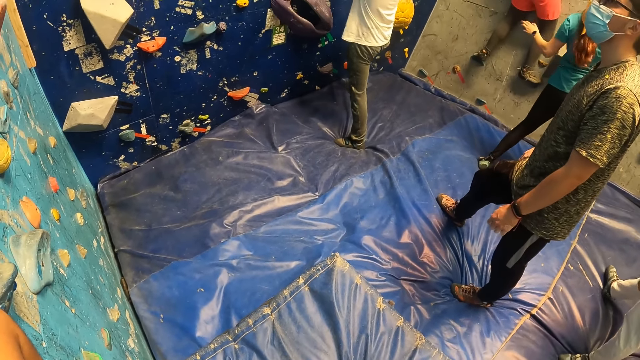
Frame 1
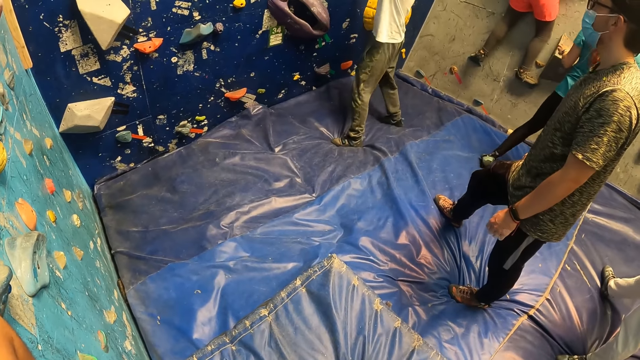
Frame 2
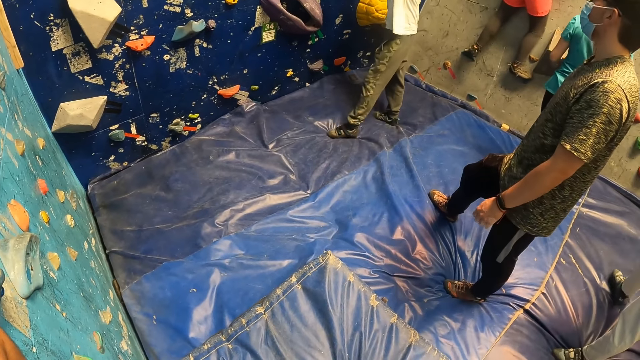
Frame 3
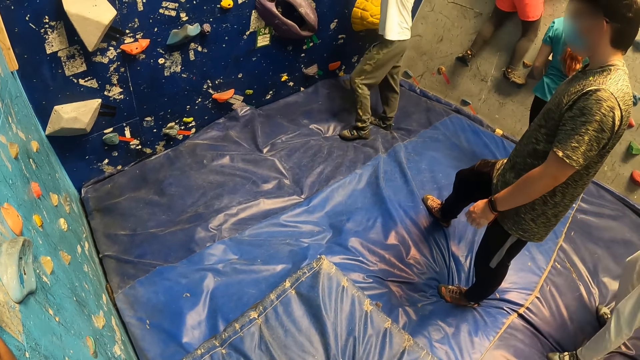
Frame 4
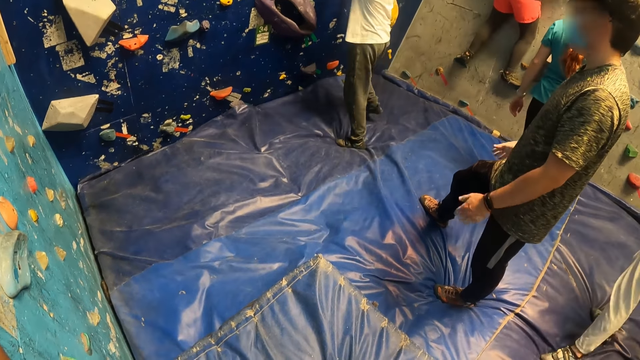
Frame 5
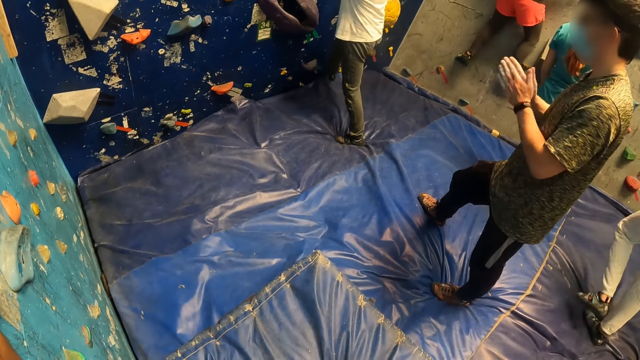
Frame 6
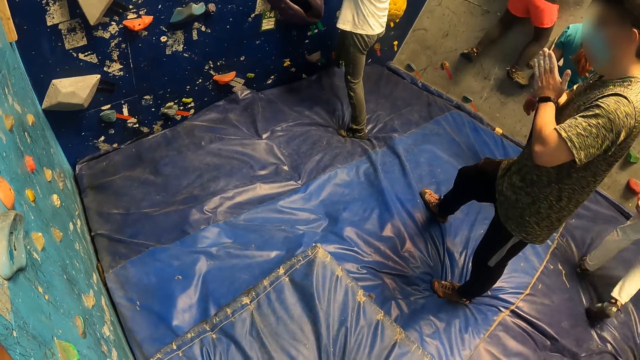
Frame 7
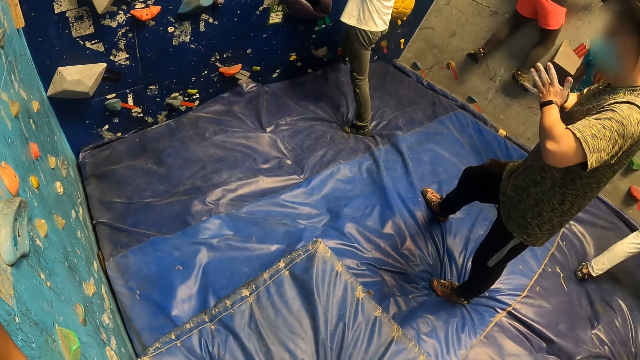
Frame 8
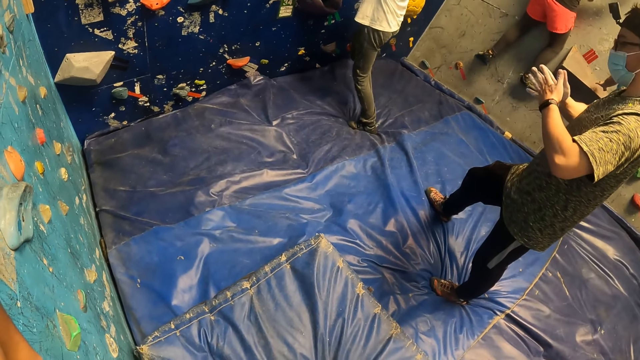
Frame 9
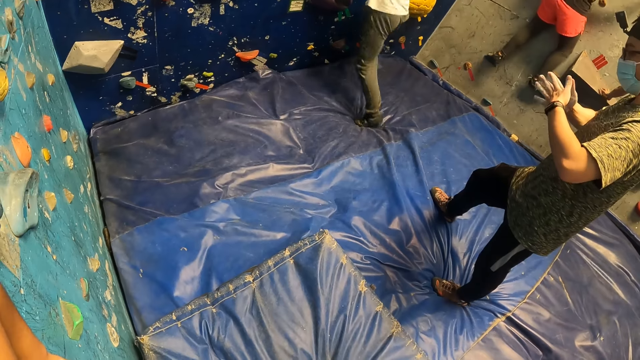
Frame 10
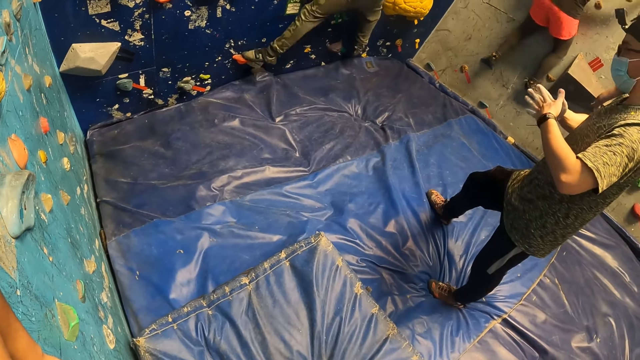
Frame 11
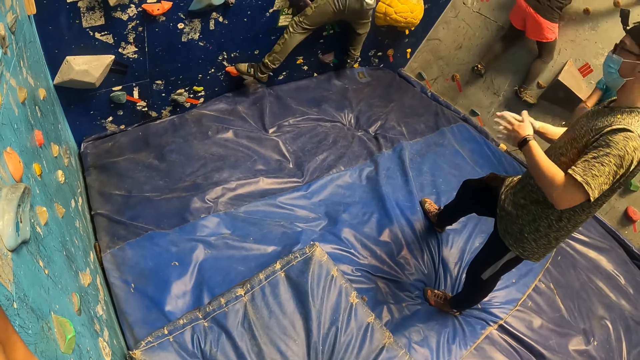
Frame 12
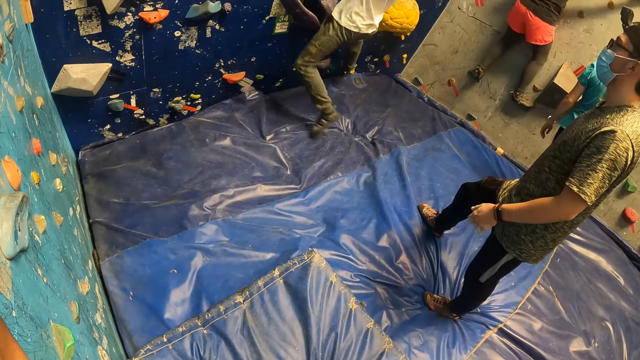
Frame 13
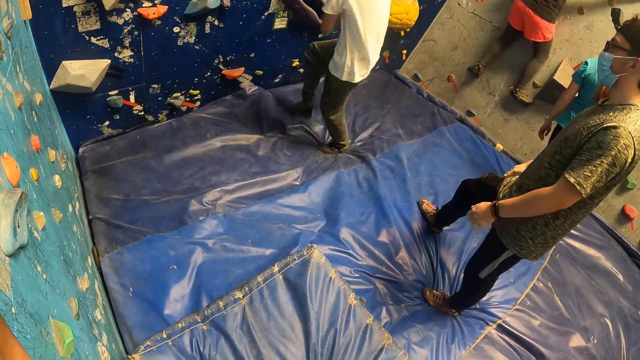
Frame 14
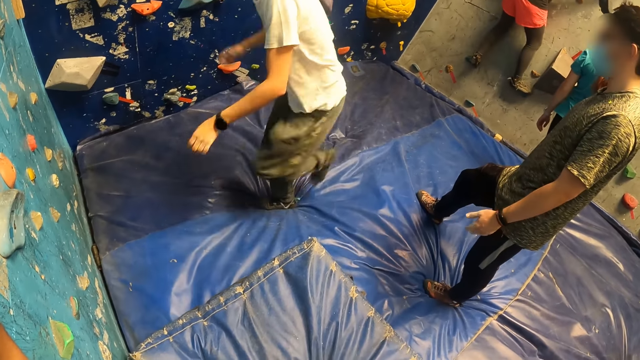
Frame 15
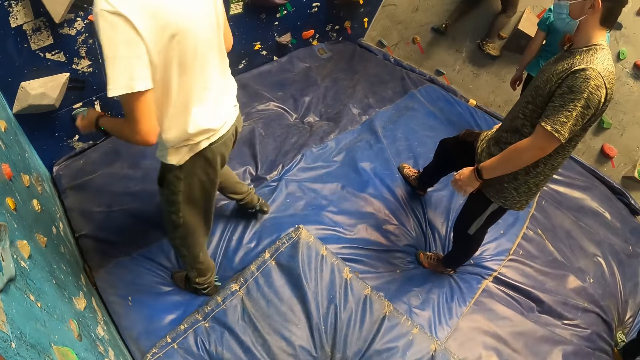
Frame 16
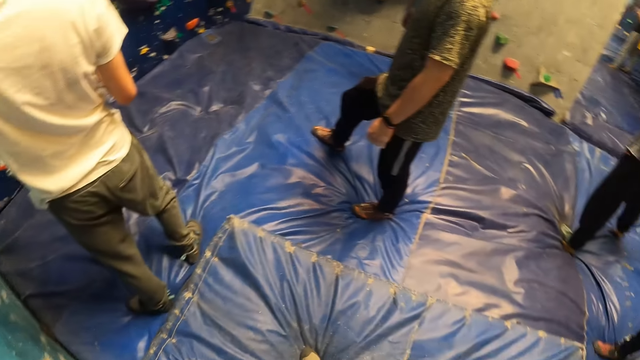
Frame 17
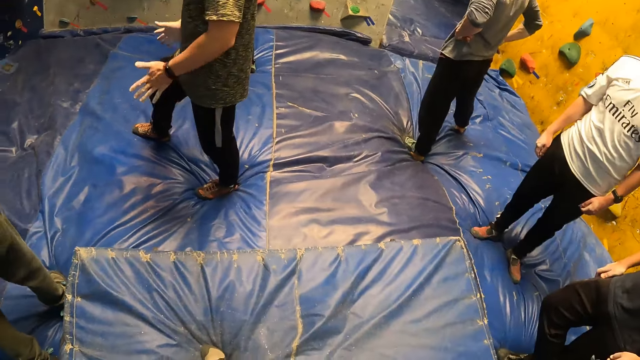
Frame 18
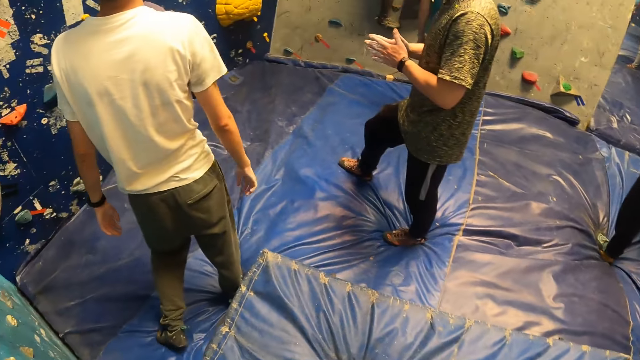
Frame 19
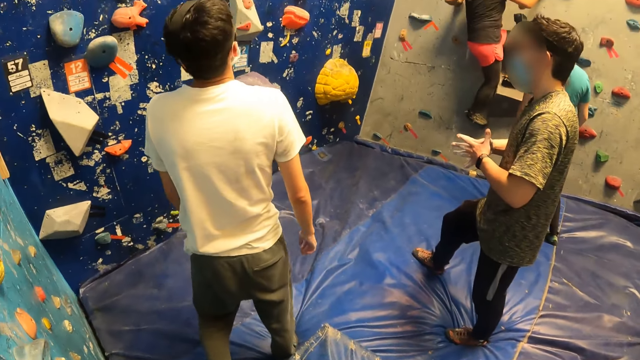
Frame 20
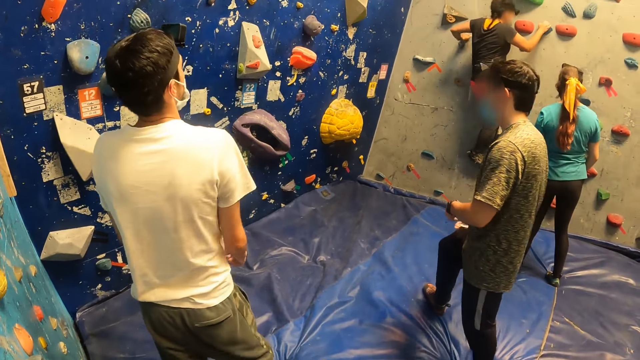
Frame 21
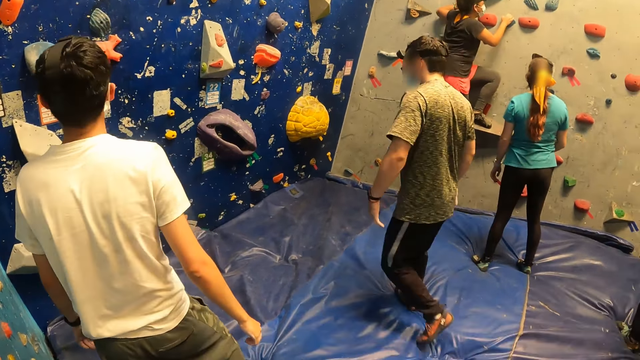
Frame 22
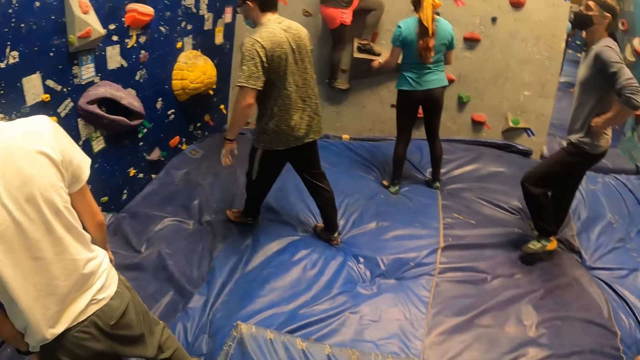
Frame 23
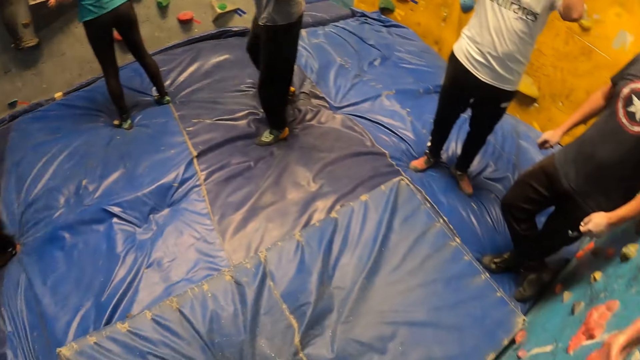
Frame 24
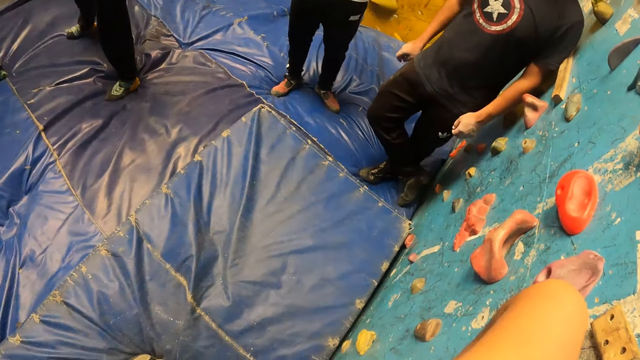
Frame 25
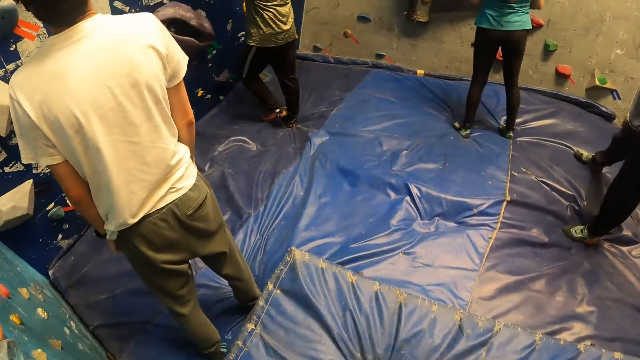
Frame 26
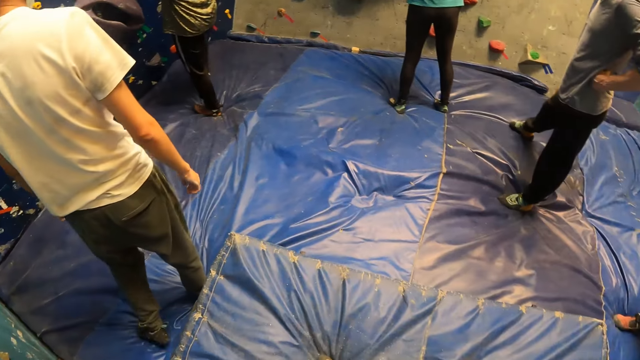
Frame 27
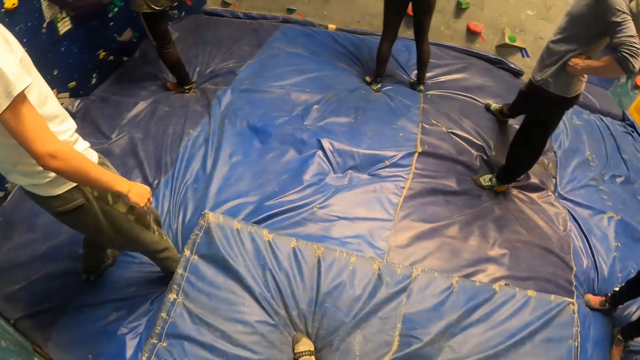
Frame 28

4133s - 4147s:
A man climbs the climbing wall. Another man holds his hands. The first man climbs the bouldering wall and jumps down from the bouldering wall. The first man moves around. The other man moves around. The camera wearer stares around.

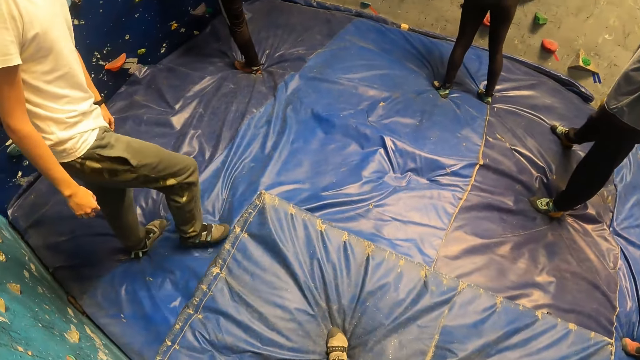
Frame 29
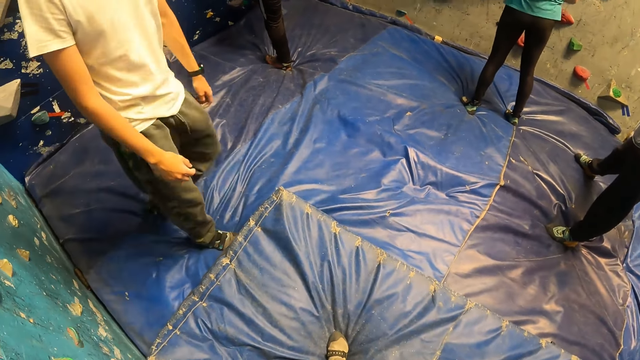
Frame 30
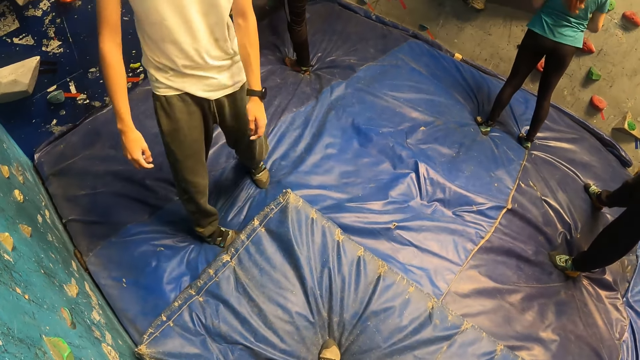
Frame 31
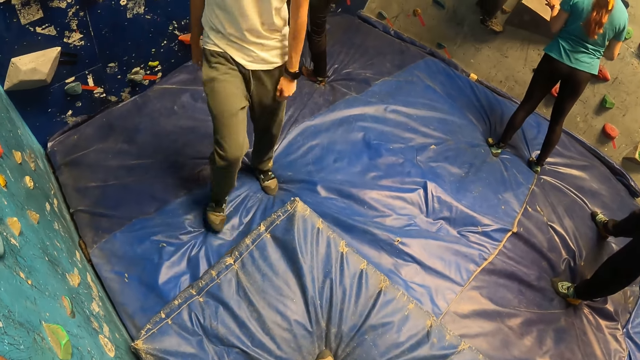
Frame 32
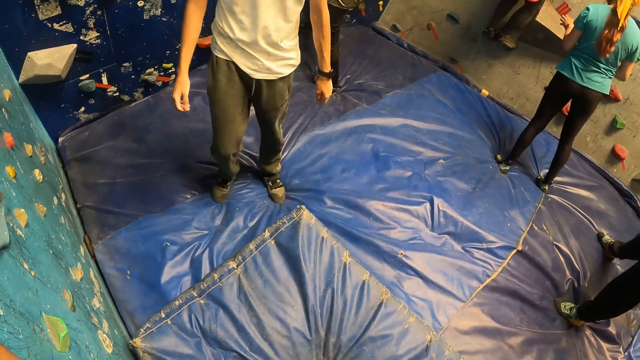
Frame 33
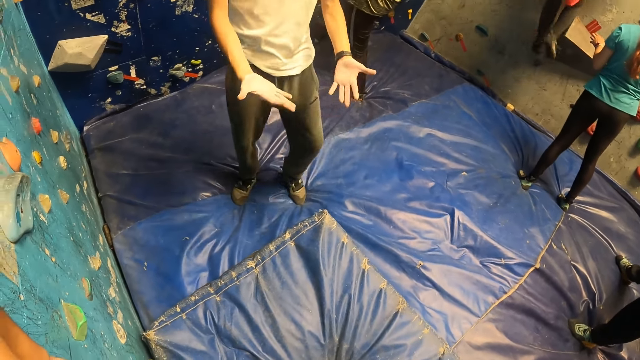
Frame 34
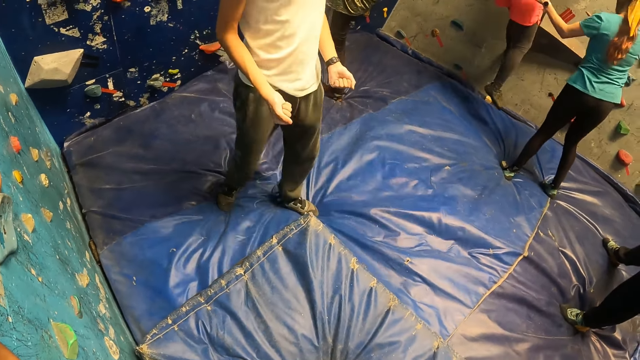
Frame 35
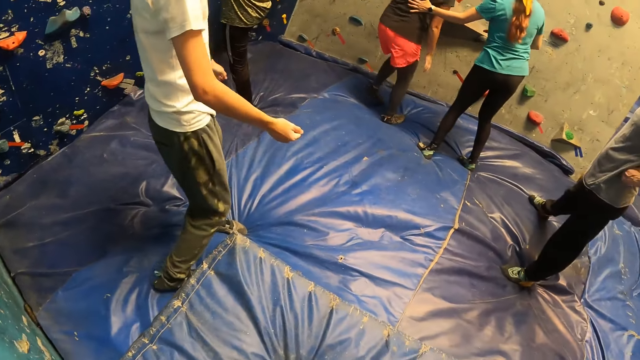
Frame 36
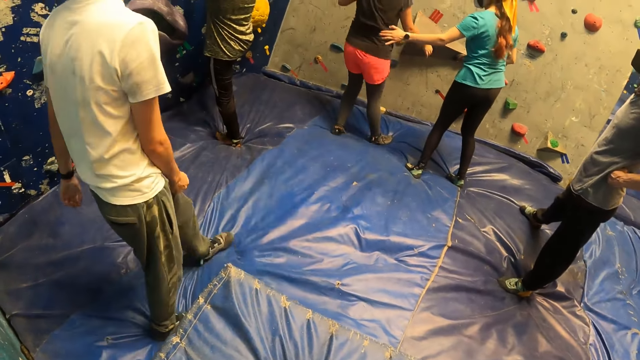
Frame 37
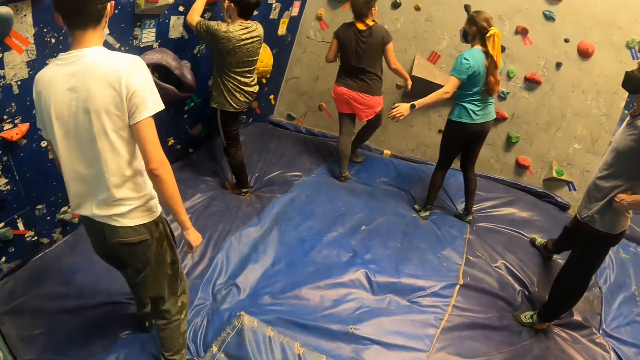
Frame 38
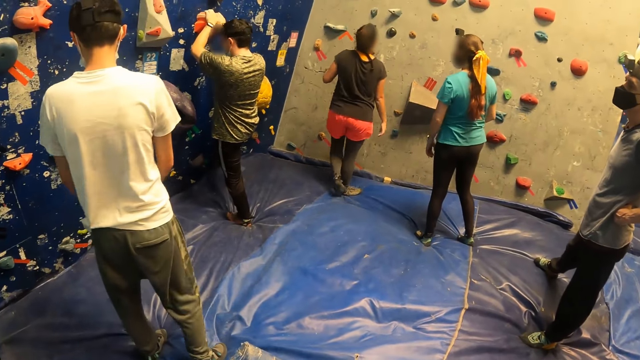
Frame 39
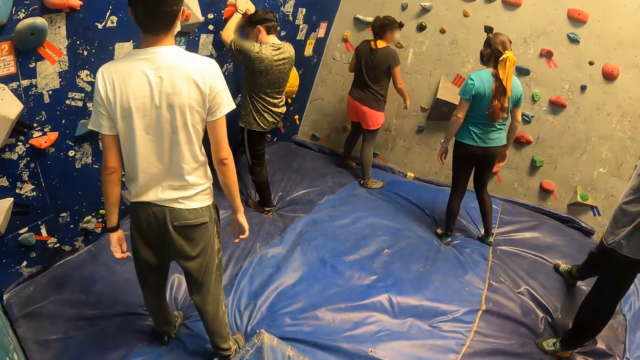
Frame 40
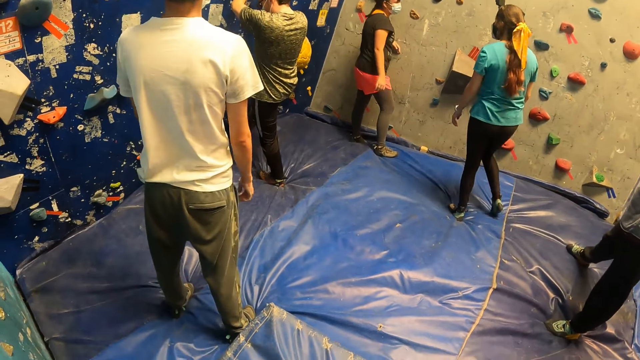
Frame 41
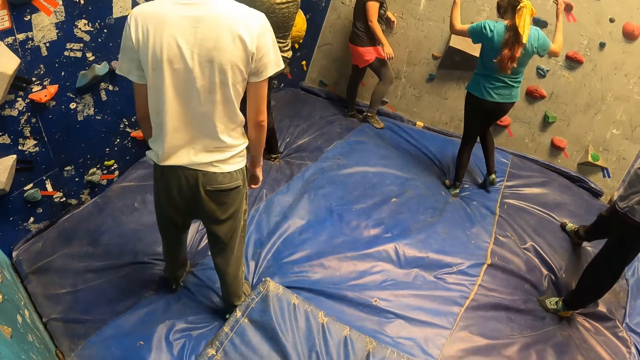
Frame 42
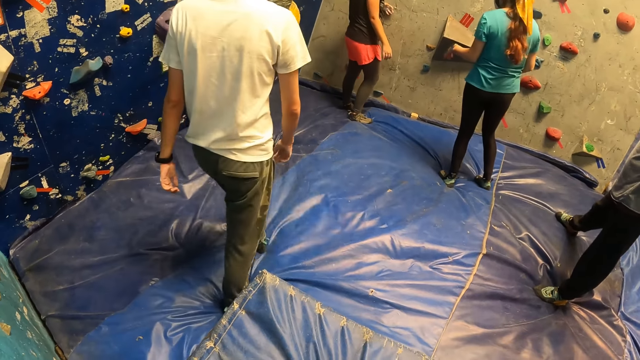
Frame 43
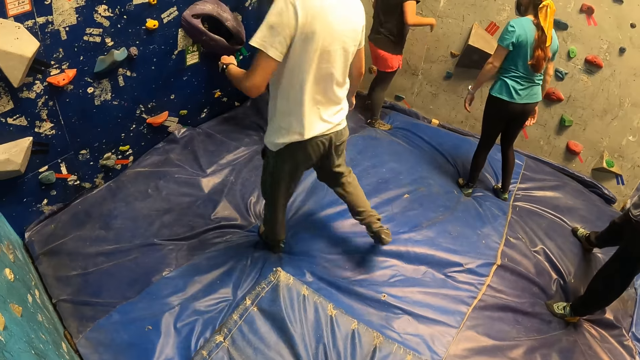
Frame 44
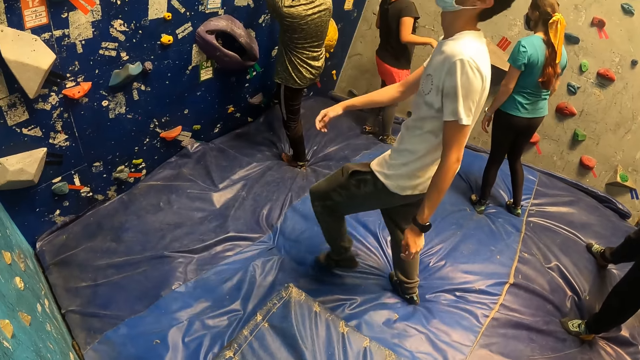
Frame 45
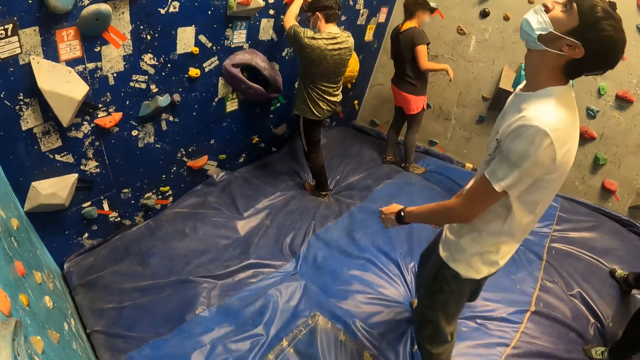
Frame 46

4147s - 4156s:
A man turns around. A woman jumps down from the bouldering wall. Another man holds the climbing wall.
